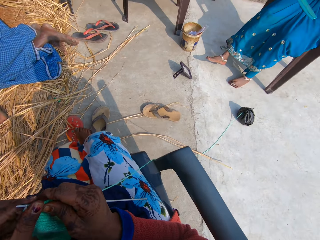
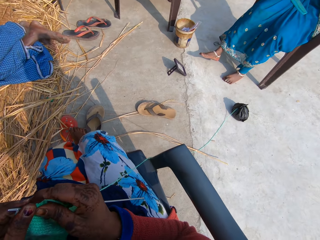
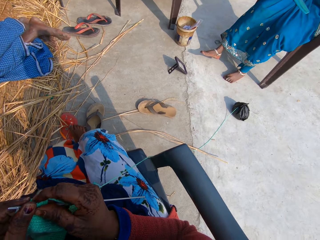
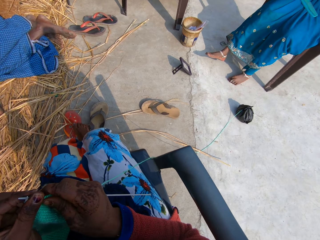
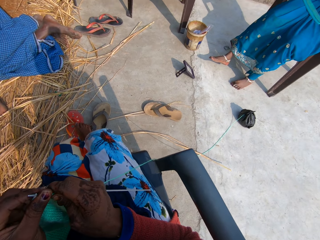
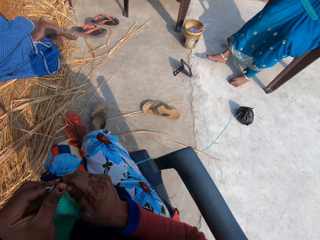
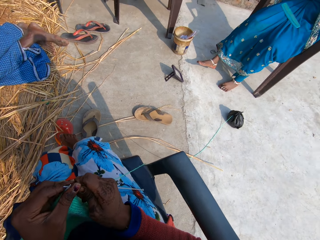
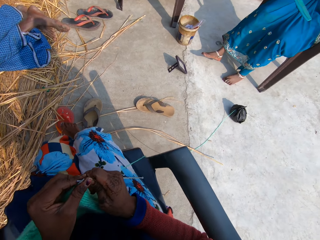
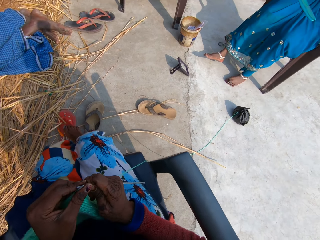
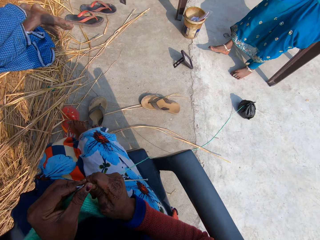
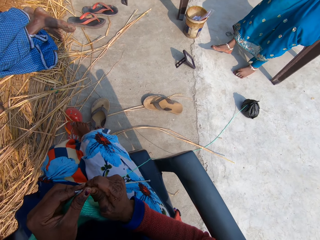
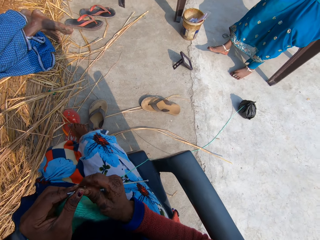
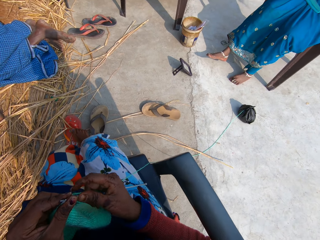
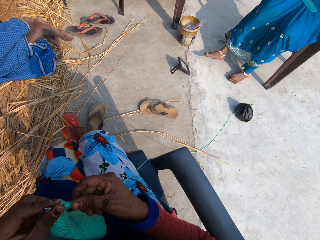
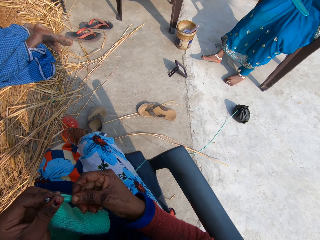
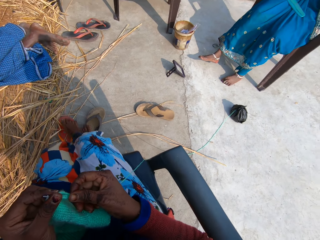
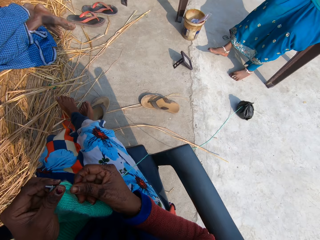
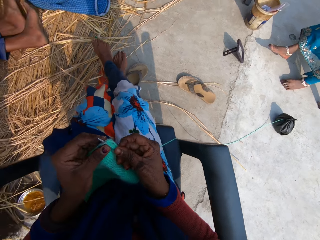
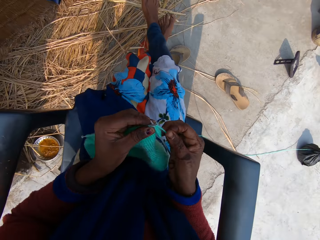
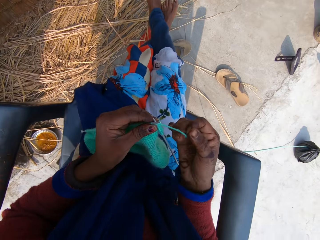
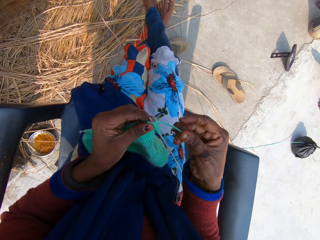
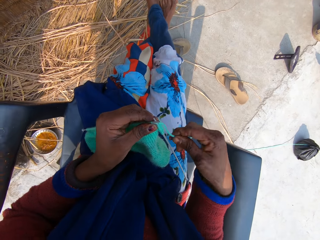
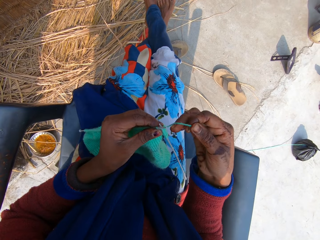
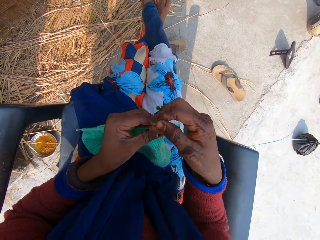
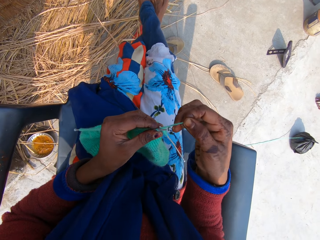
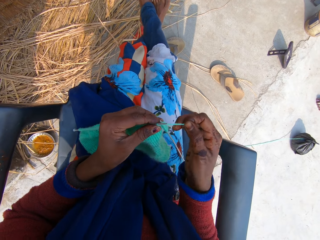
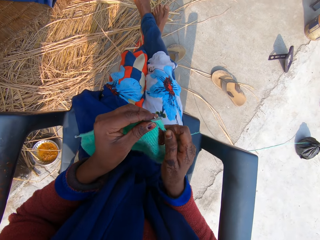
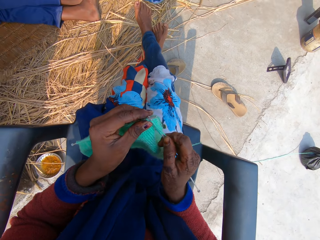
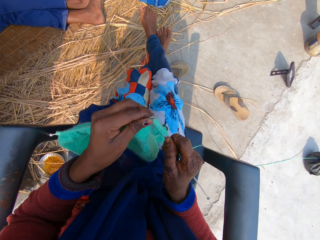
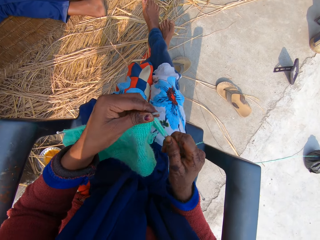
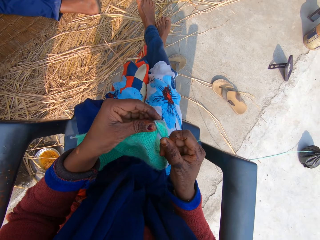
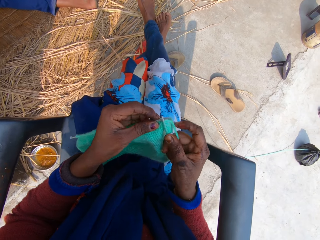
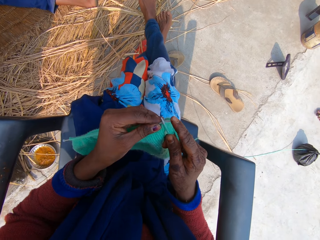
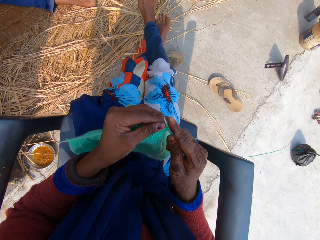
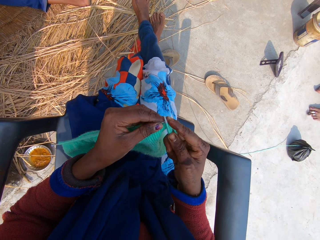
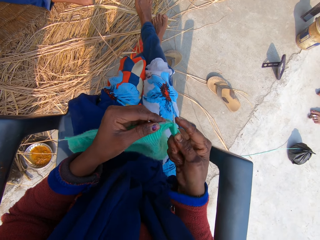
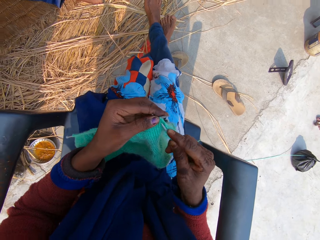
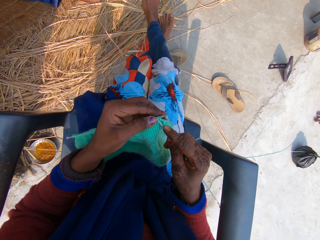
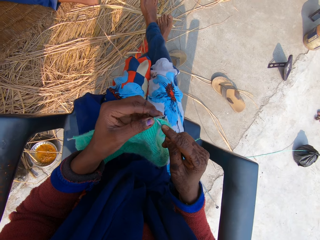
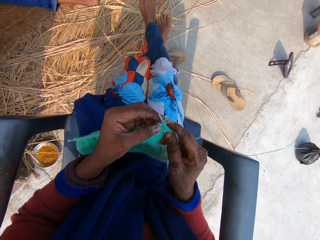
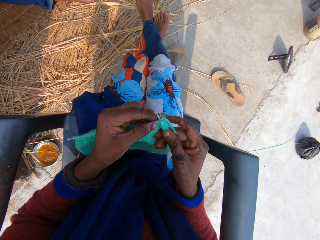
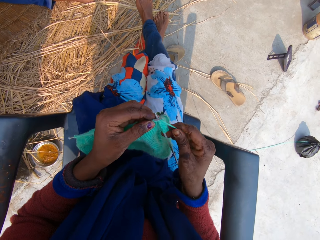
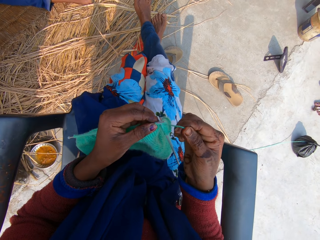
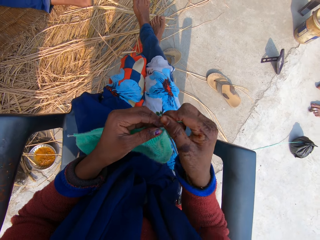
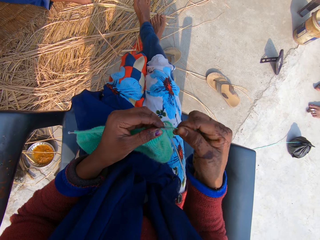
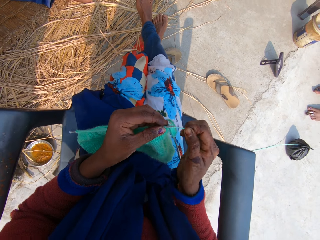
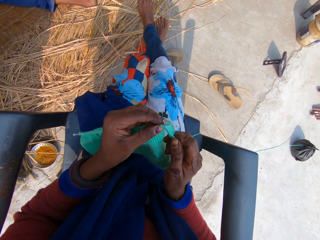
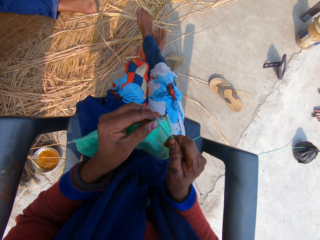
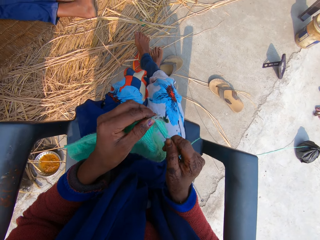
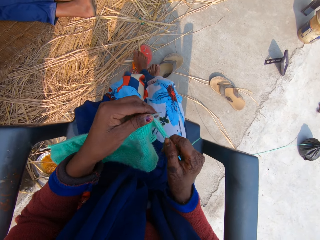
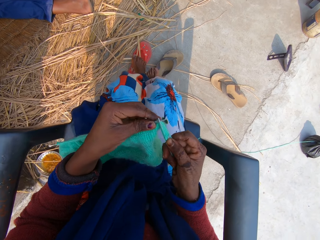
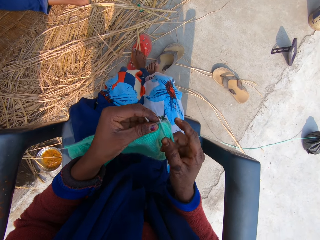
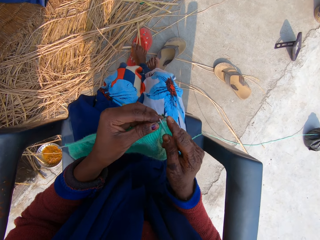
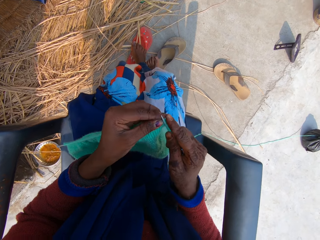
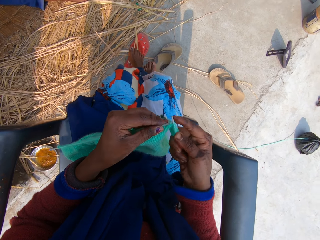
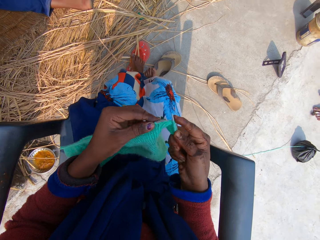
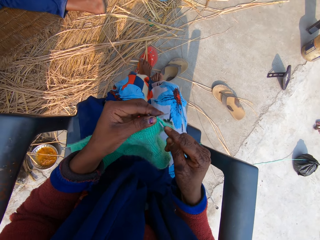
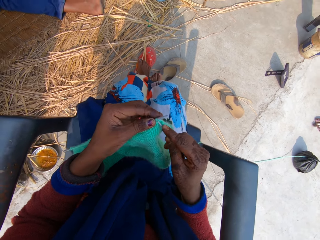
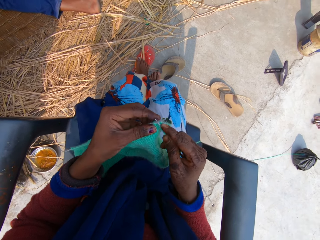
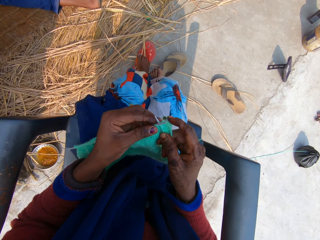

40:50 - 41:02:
The camera wearer turns right. She stretches her legs and moves her head. She rolls the yarn around the needle. She knits the yarn with the needle in her hands. She rolls the yarn around the needle. She knits the yarn with the needle in her hands. She moves her legs.

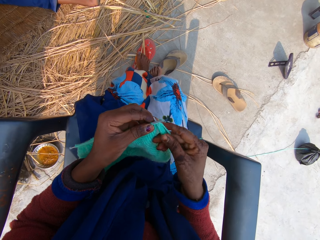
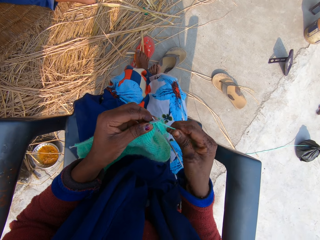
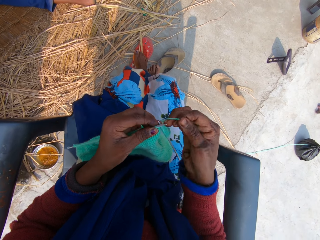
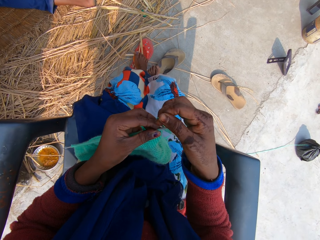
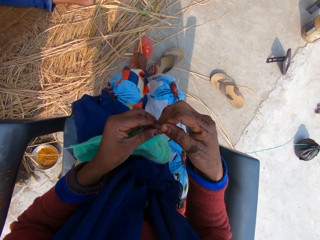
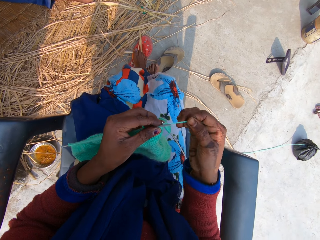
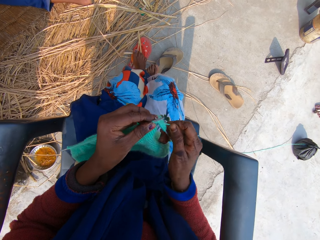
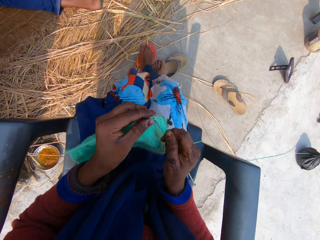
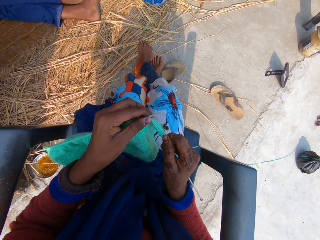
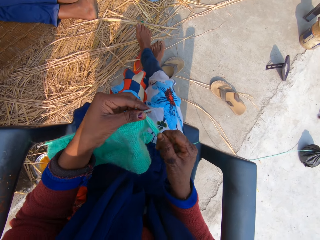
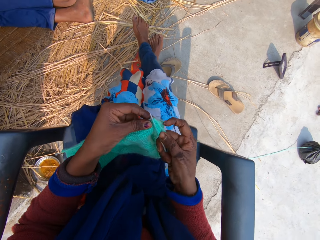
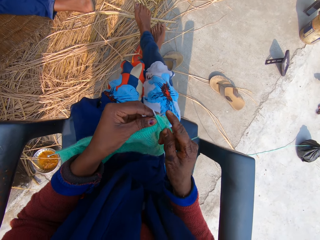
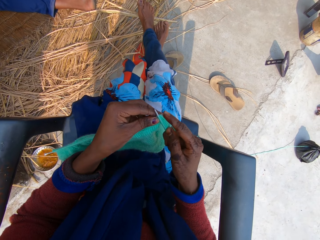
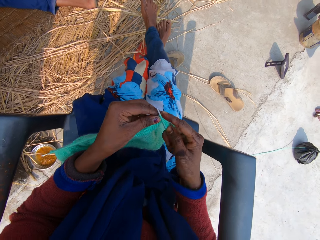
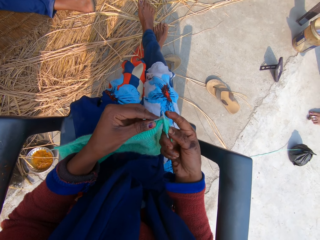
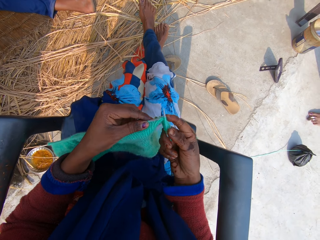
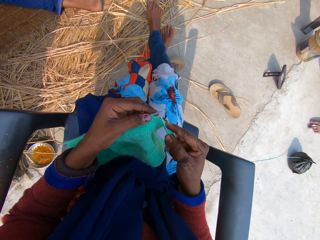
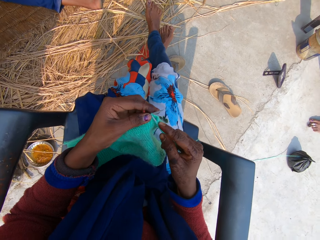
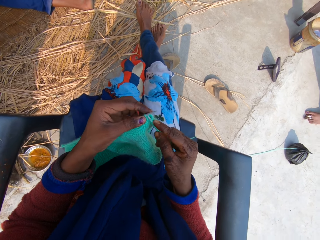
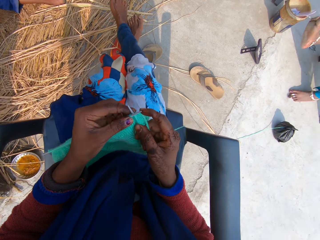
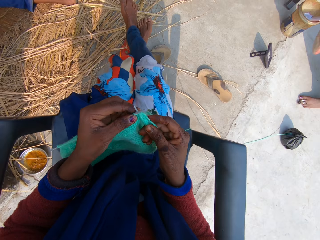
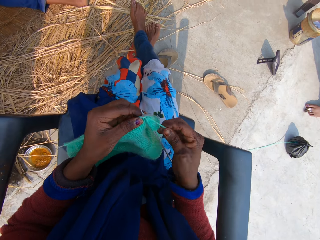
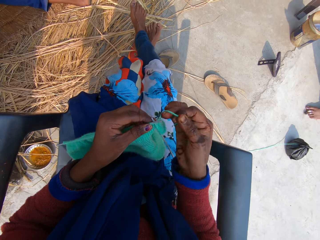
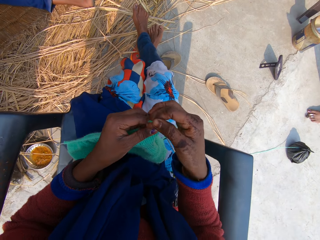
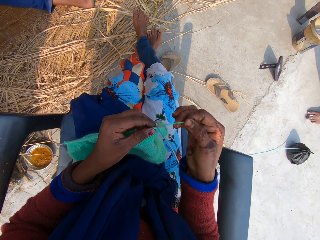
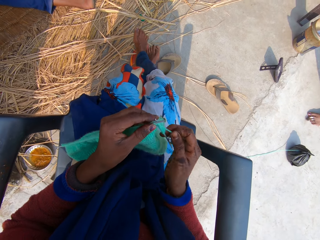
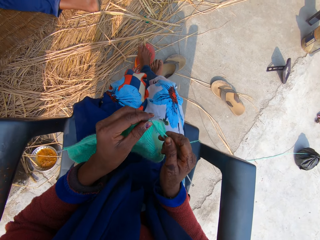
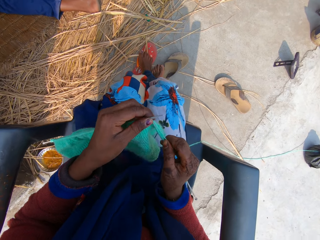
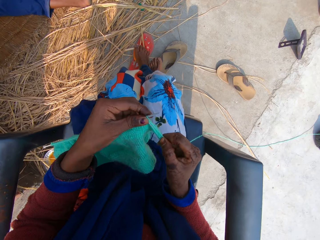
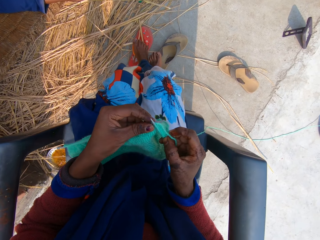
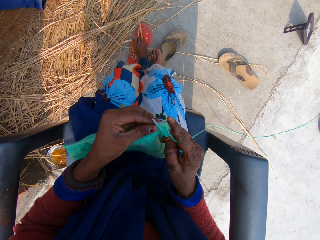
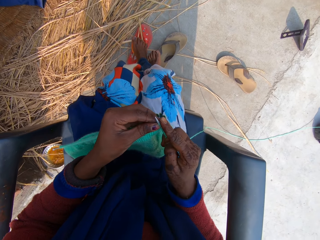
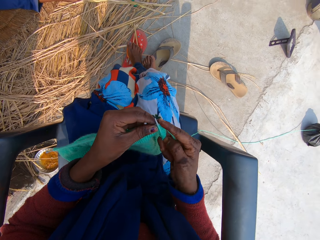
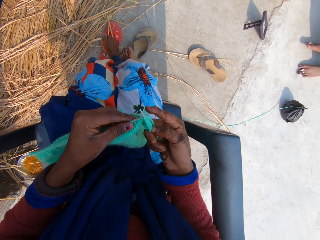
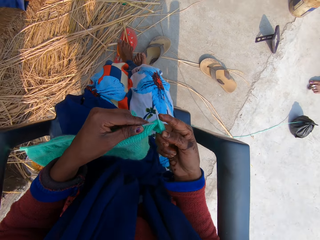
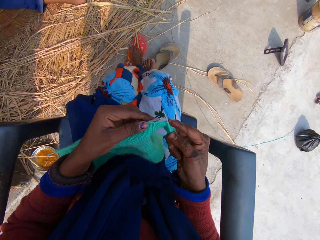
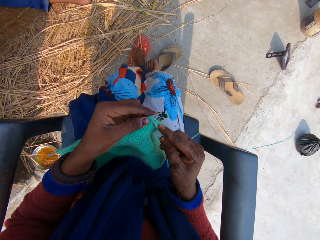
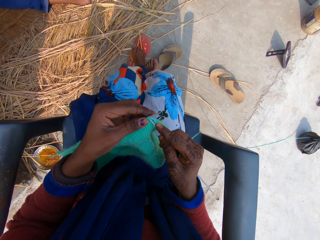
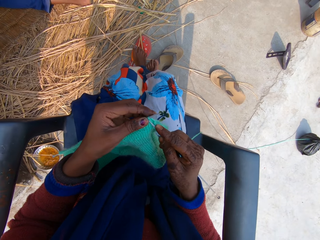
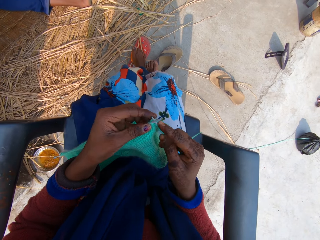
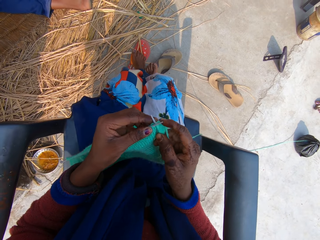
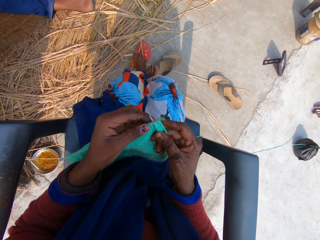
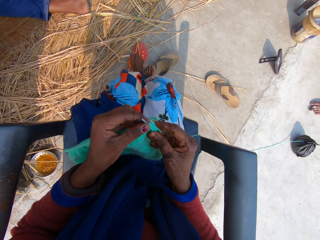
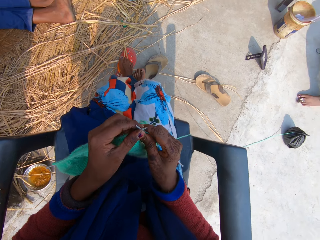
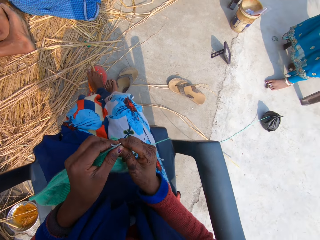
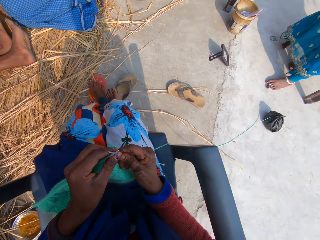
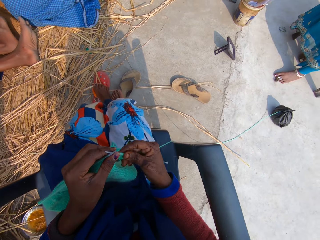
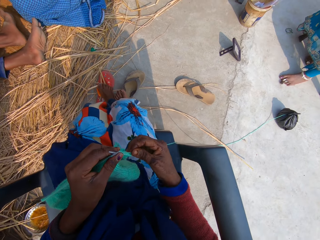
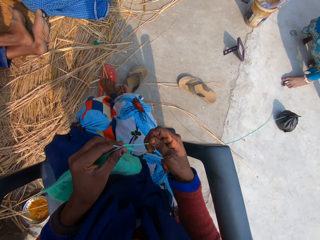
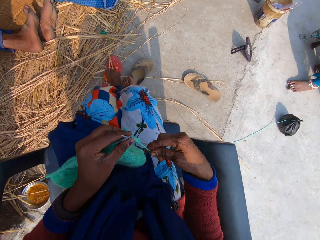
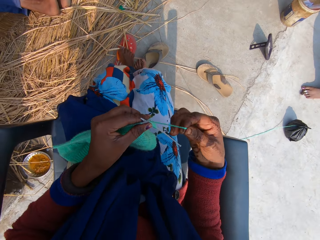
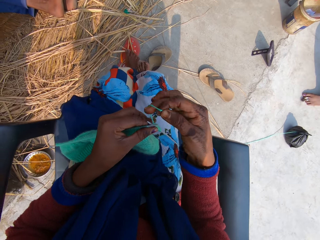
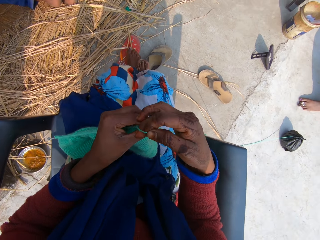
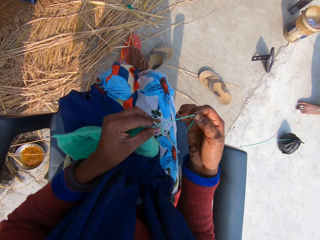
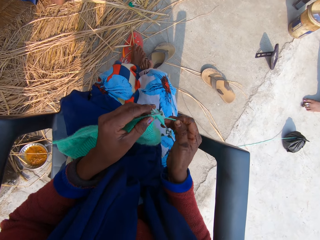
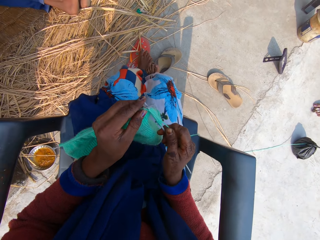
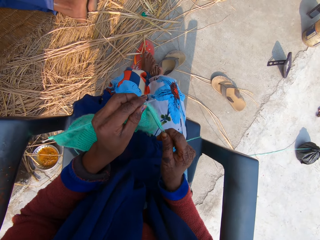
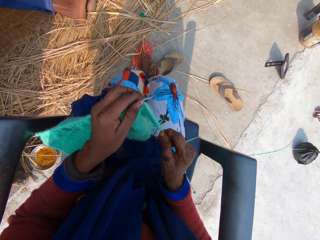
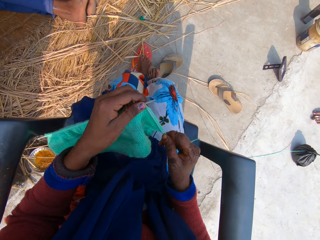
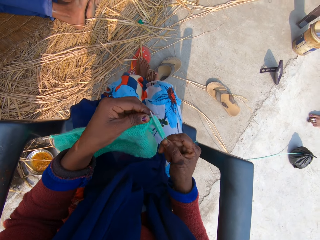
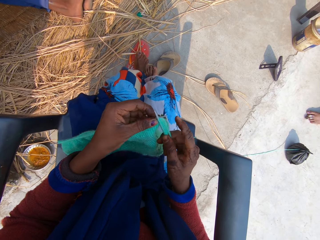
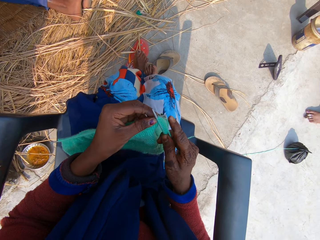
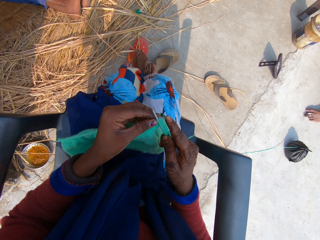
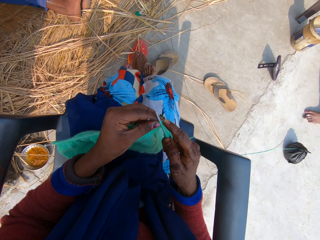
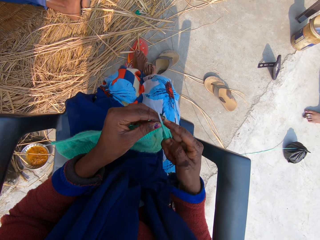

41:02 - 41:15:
The camera wearer rolls the yarn around the needle. She stretches her legs. She knits the yarn with the needle in her hands. She rolls the yarn around the needle. She moves her legs. She knits the yarn with the needle in her hands. She moves her head. She rolls the yarn around the needle. She knits the yarn with the needle in her hands.
